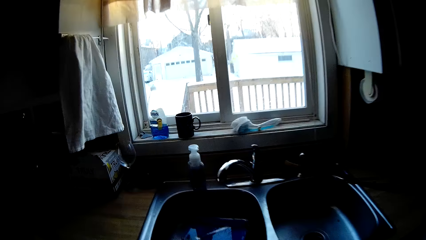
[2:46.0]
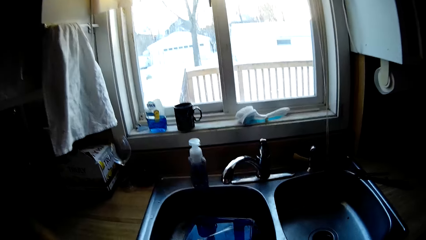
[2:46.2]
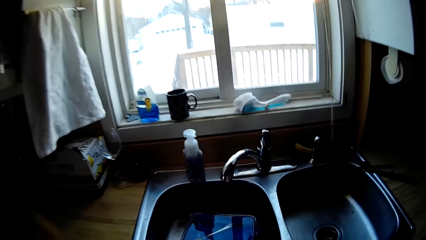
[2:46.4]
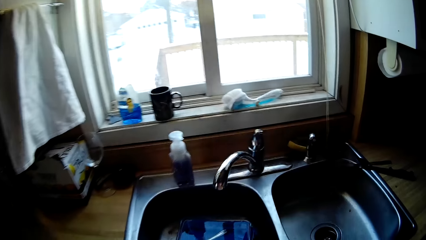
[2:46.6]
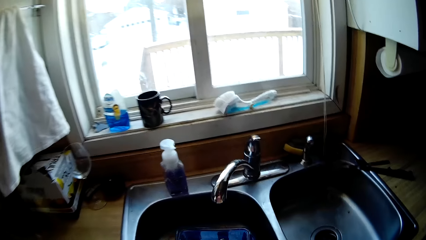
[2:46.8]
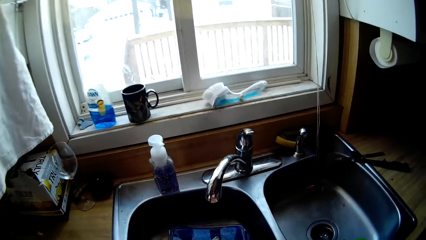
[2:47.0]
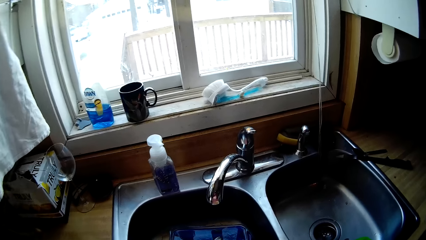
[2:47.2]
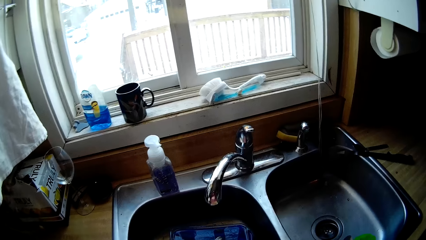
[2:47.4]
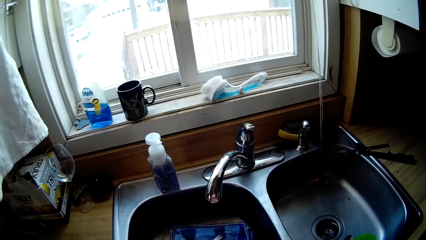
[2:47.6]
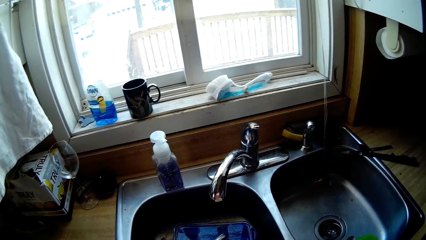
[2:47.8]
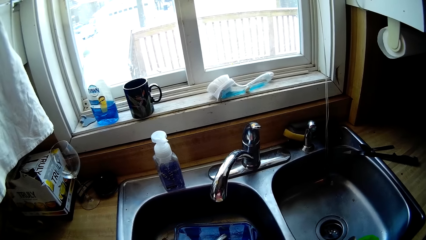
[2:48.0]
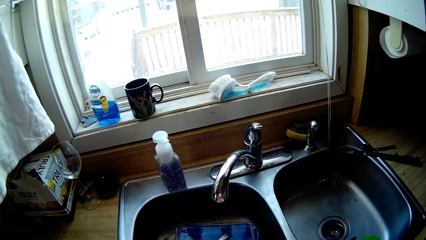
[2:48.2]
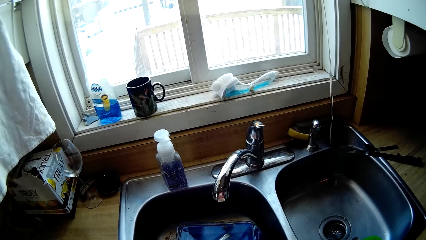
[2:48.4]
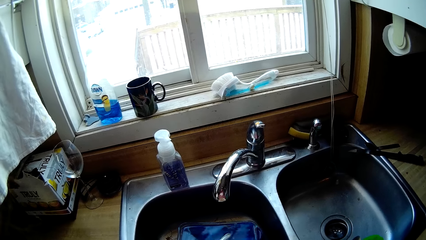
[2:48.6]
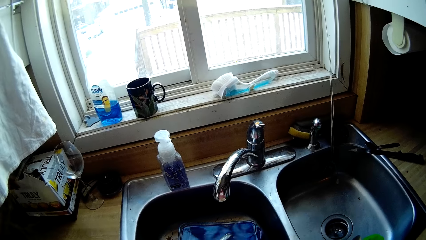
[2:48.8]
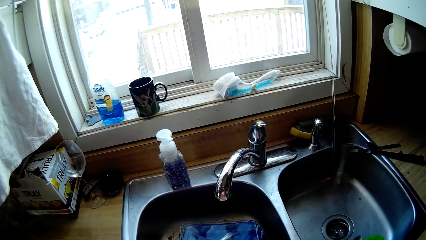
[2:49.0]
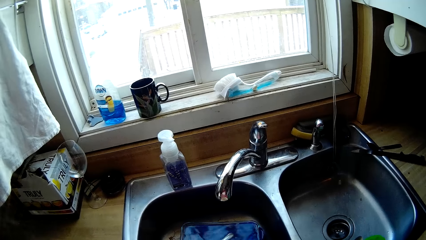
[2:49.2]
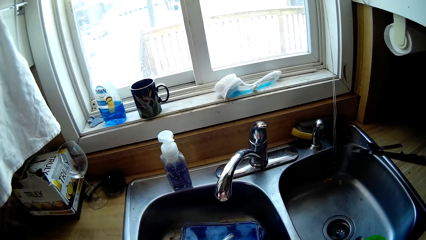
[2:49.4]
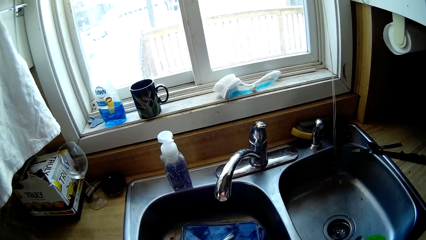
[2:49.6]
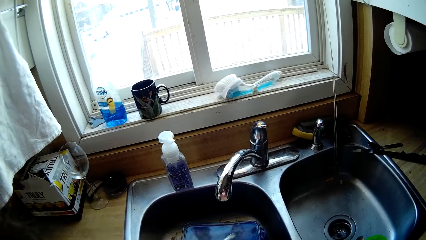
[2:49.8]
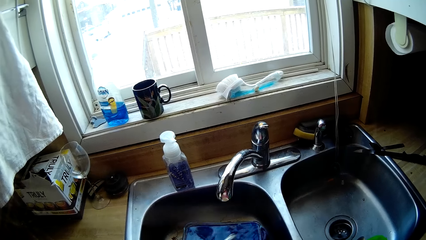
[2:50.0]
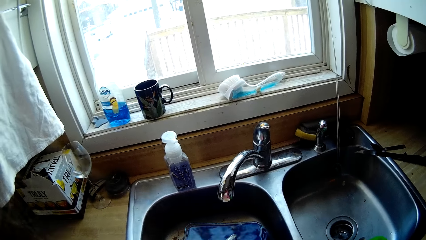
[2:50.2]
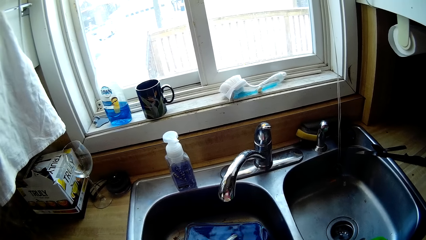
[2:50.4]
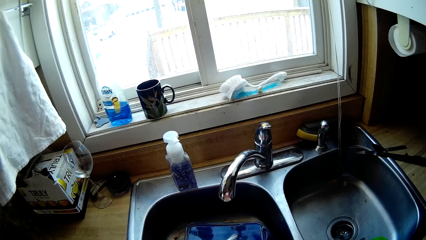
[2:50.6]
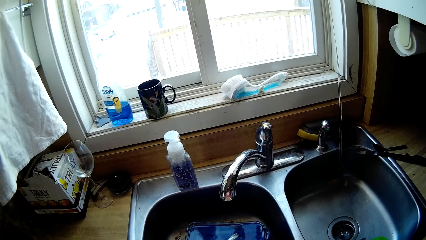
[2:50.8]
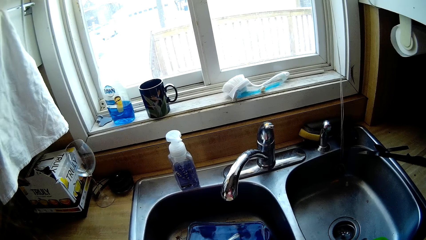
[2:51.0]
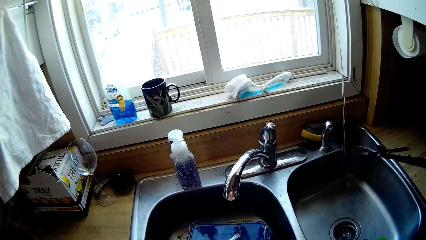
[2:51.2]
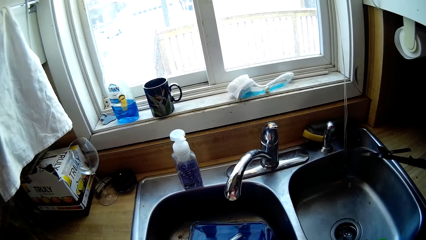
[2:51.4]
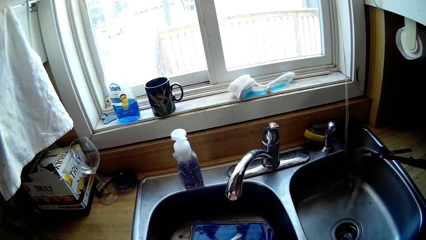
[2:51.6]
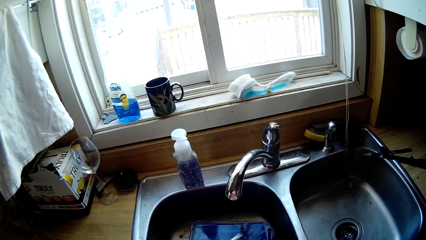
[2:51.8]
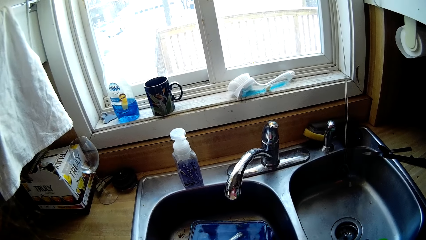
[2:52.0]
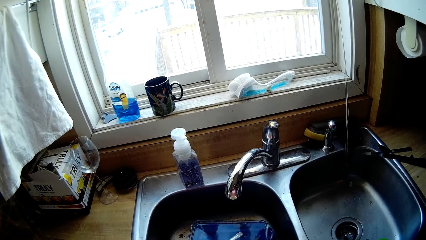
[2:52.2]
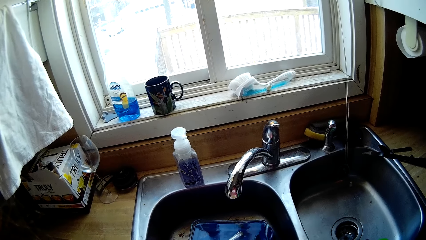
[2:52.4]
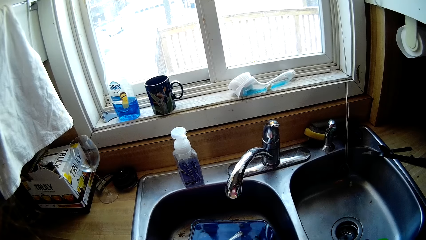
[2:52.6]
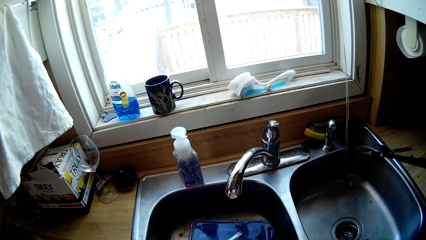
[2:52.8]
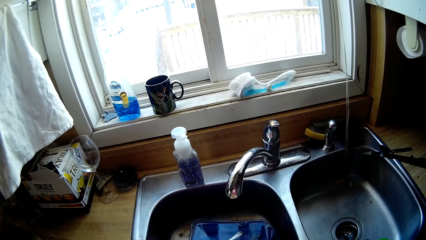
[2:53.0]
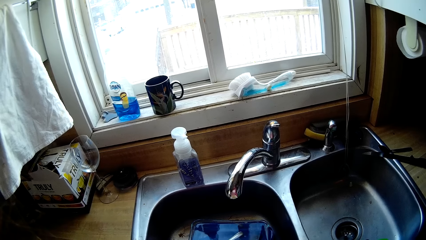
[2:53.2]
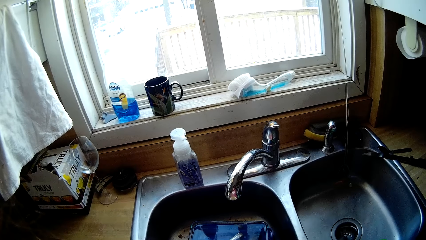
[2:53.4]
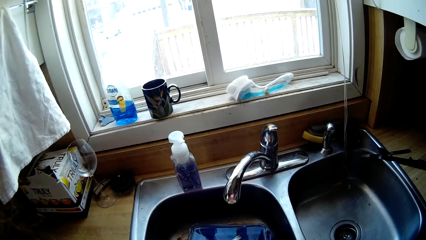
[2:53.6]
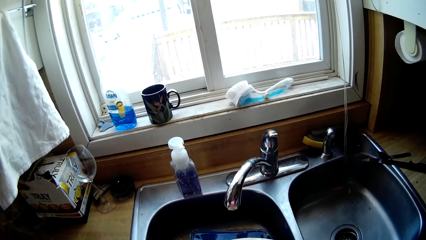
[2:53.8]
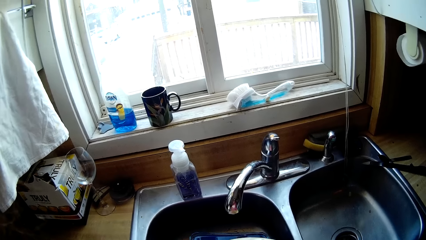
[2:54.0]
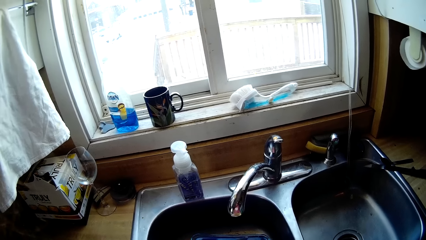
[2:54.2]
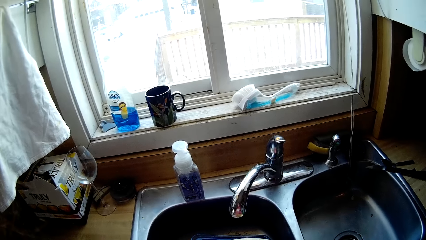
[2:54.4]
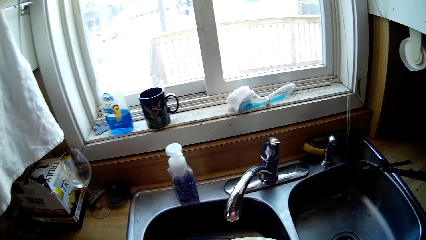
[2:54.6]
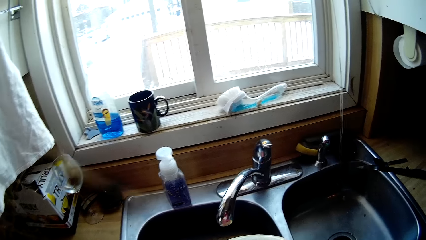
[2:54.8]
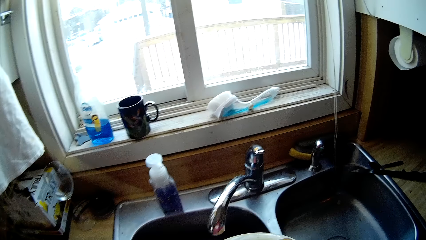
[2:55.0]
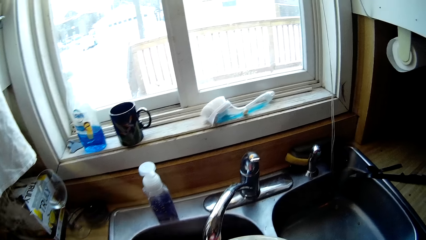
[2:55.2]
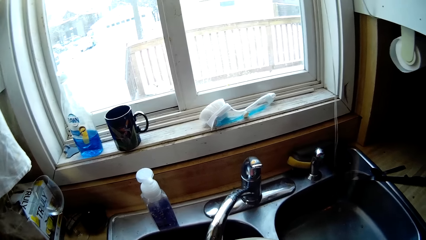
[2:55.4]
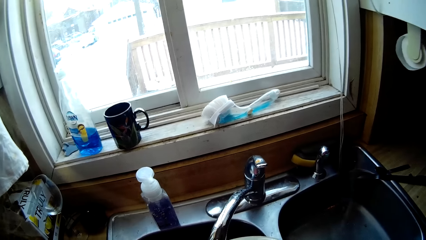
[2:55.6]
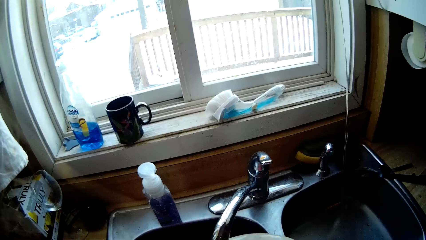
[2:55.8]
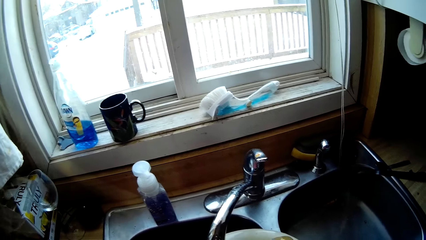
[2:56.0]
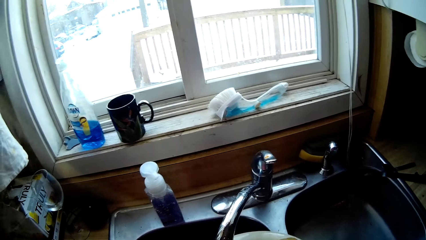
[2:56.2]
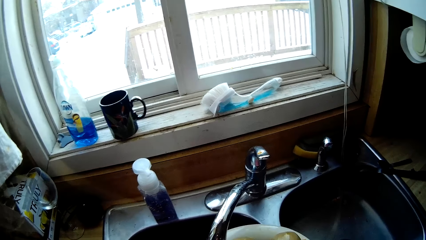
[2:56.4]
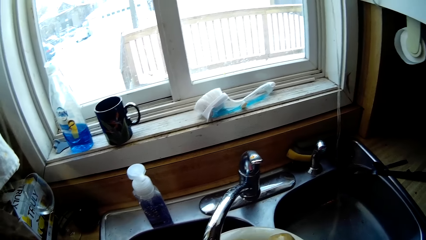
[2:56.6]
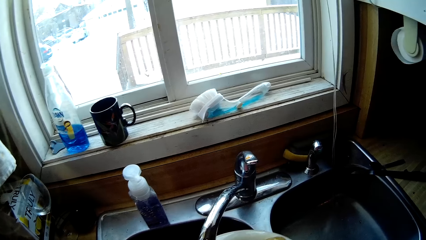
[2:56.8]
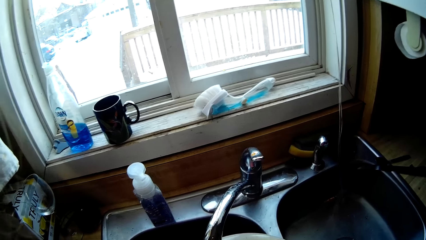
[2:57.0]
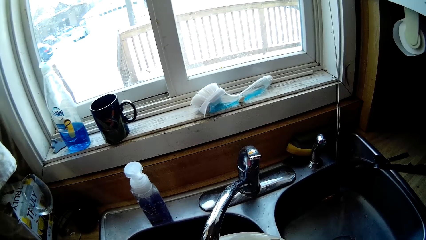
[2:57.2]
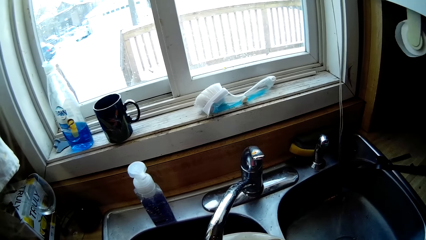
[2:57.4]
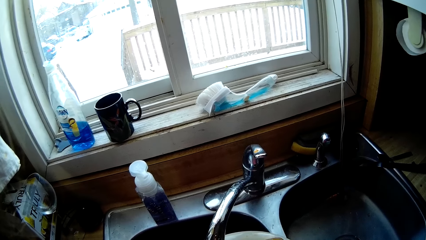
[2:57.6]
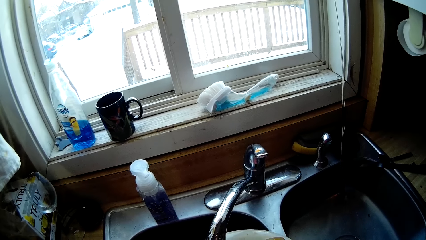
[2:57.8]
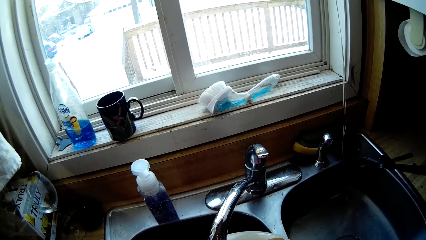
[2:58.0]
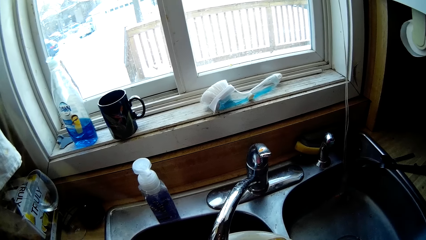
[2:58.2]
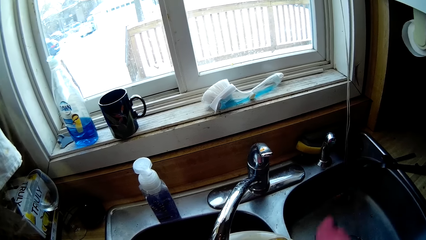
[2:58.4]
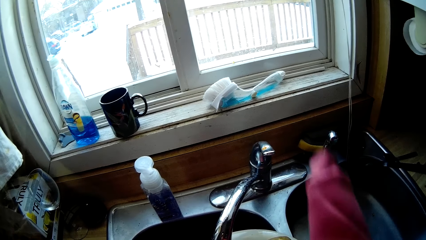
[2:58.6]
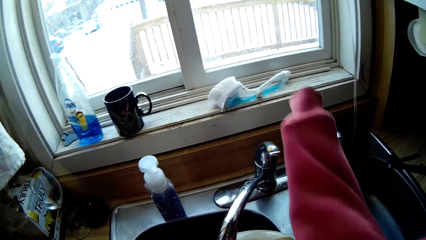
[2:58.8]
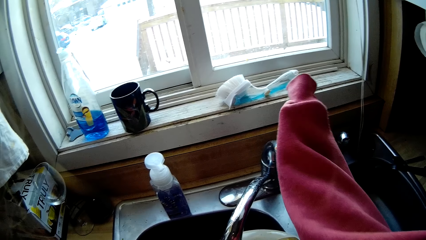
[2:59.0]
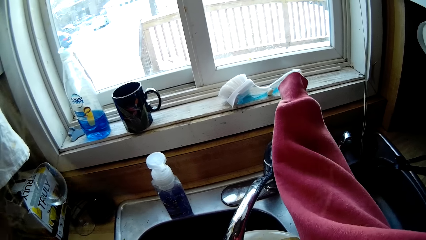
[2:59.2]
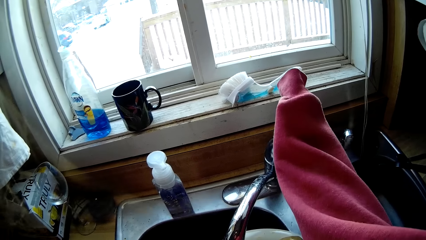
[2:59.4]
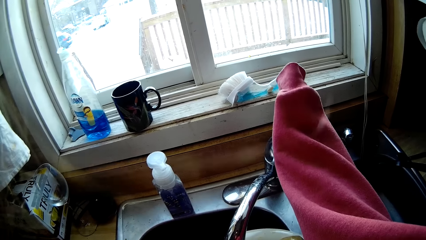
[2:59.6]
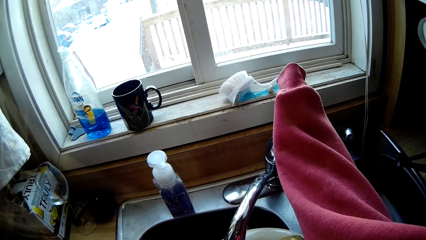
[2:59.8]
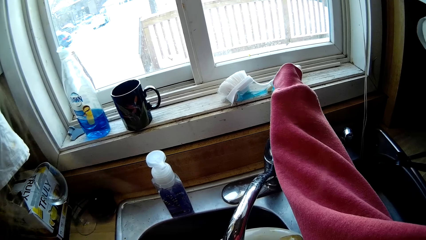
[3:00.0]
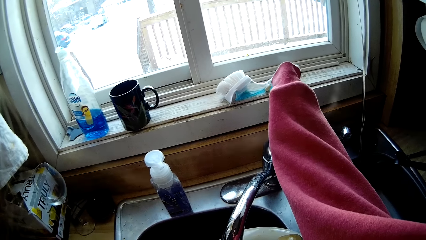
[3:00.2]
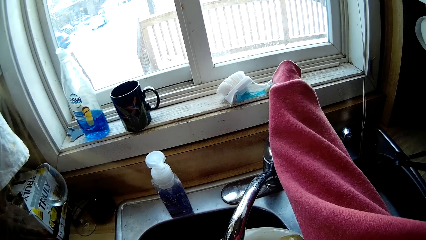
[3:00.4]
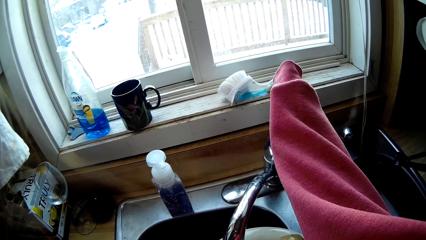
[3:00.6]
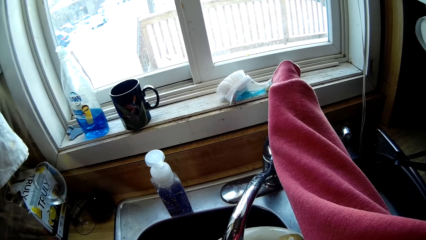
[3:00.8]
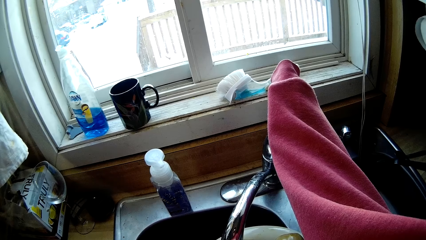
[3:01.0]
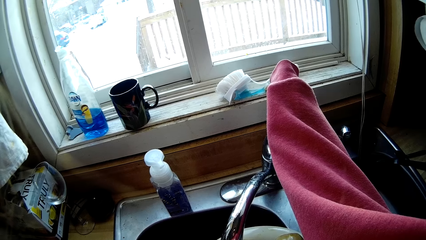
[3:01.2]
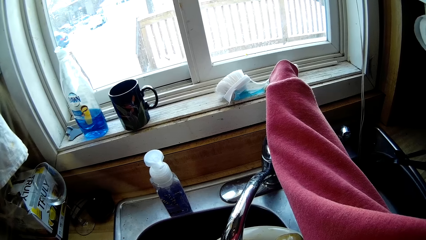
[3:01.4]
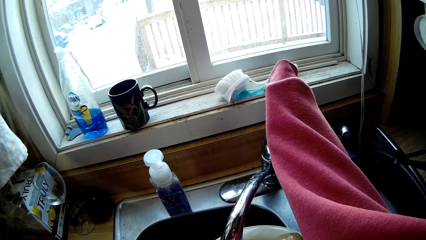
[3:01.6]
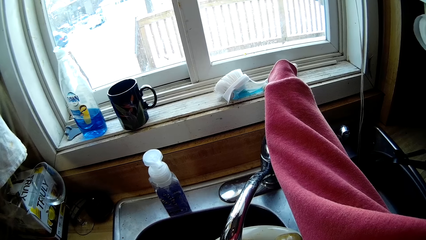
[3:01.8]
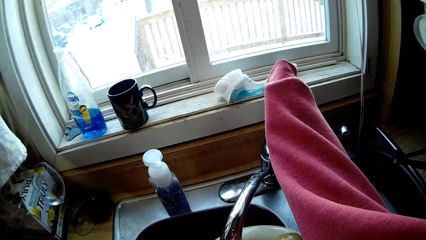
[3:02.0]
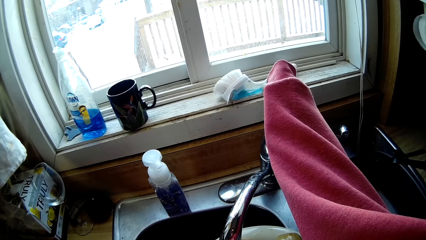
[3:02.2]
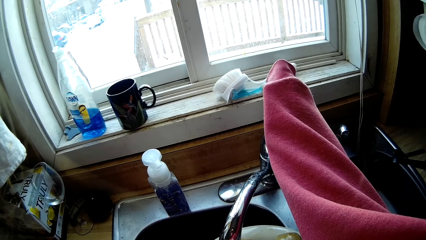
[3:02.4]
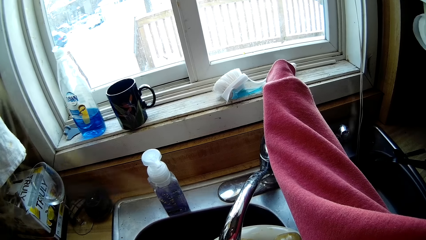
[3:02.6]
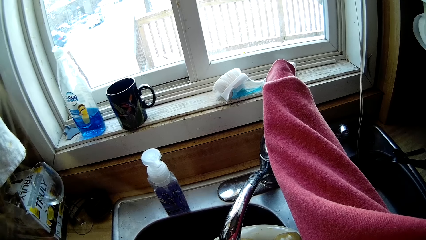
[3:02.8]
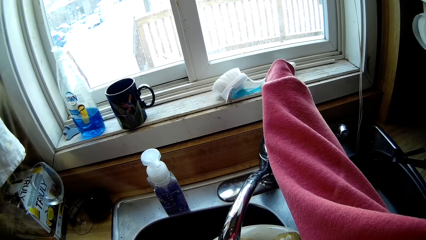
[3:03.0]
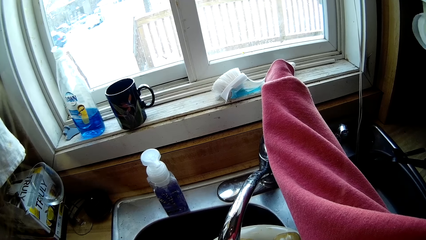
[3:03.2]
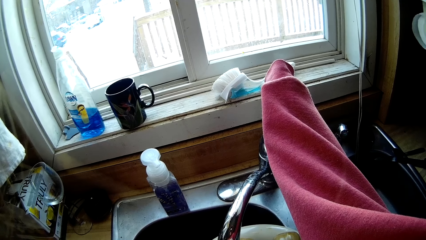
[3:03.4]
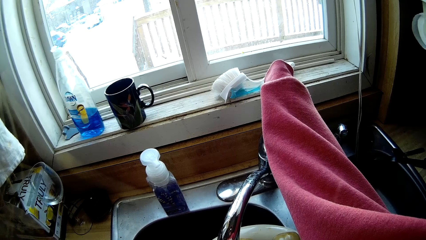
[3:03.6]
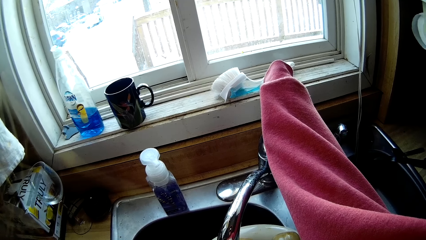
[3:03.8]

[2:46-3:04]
The camera wearer holds the plate of mushroom in her left hand. They raise his hand up. They turn on the tap in the sink with her right hand.
